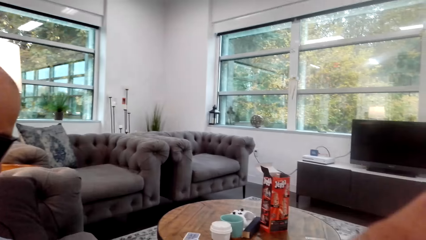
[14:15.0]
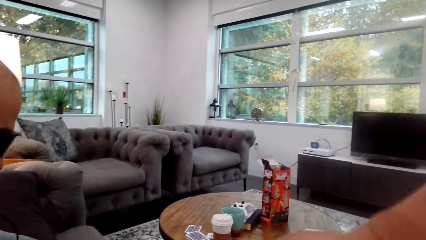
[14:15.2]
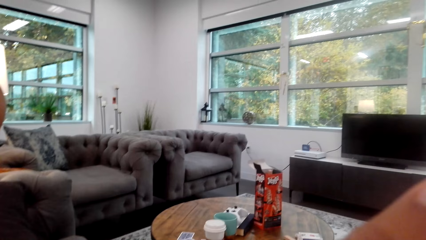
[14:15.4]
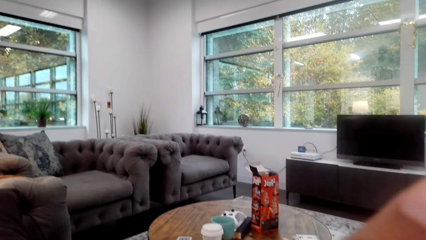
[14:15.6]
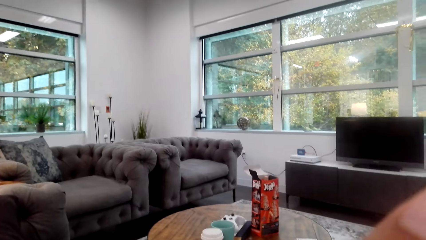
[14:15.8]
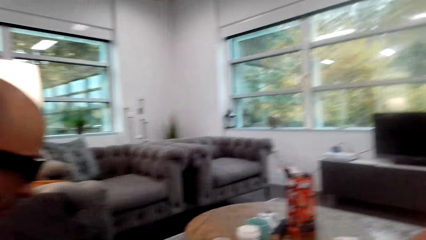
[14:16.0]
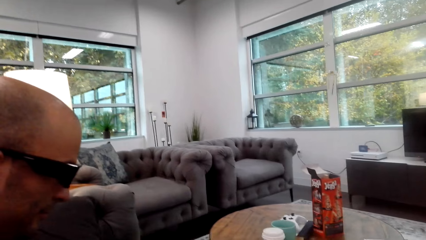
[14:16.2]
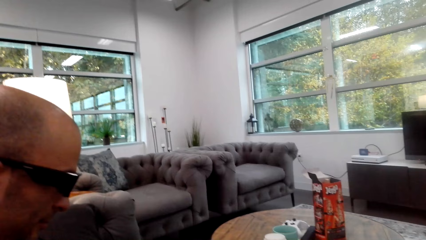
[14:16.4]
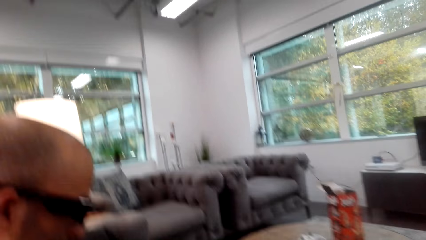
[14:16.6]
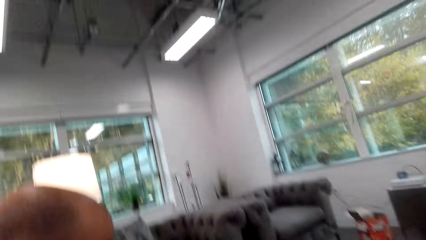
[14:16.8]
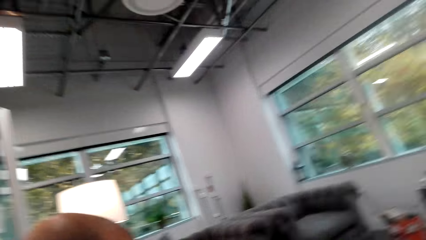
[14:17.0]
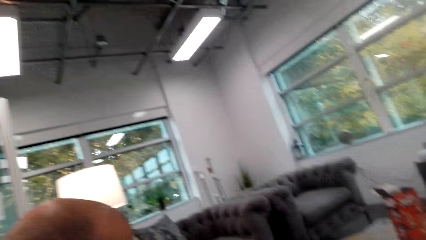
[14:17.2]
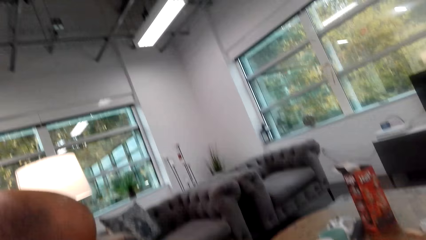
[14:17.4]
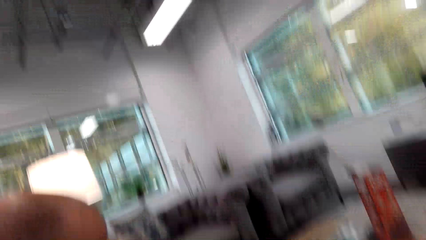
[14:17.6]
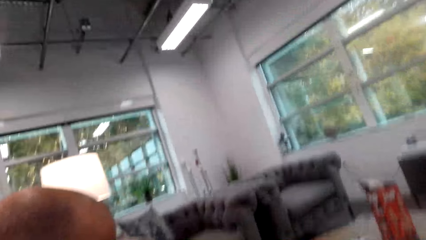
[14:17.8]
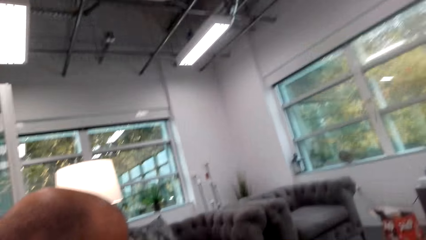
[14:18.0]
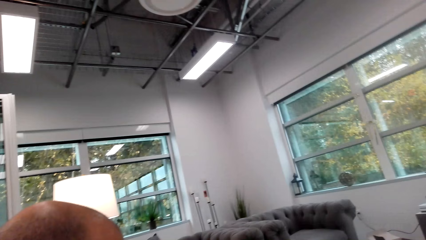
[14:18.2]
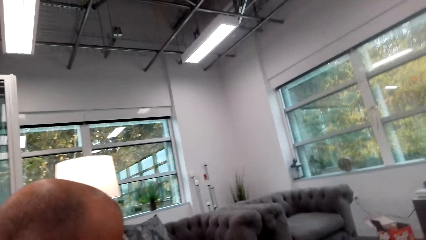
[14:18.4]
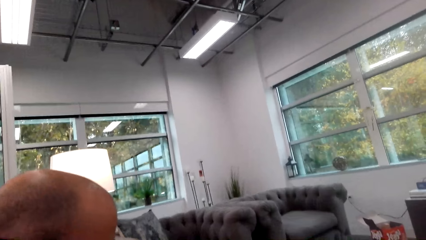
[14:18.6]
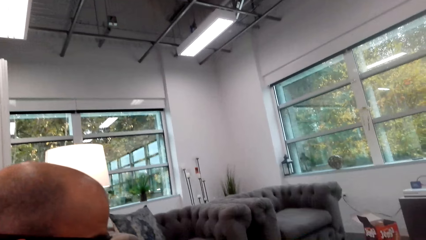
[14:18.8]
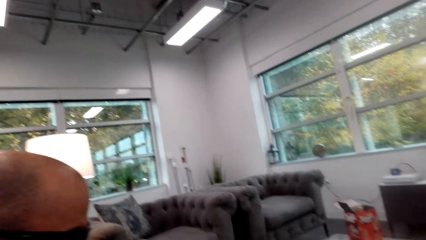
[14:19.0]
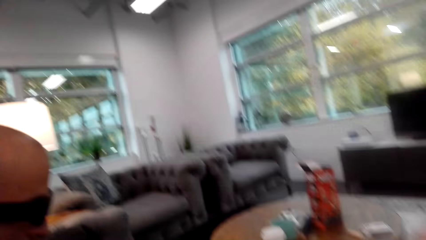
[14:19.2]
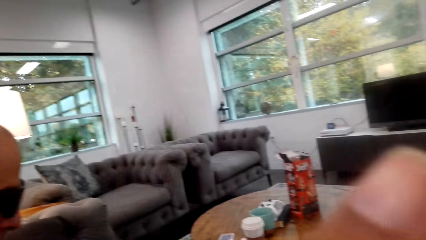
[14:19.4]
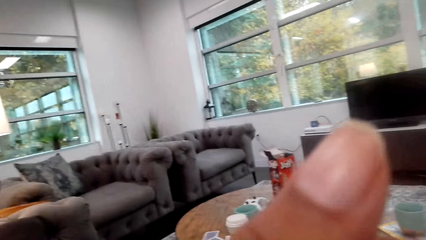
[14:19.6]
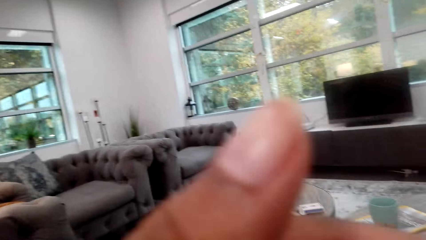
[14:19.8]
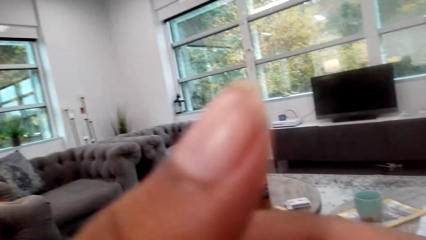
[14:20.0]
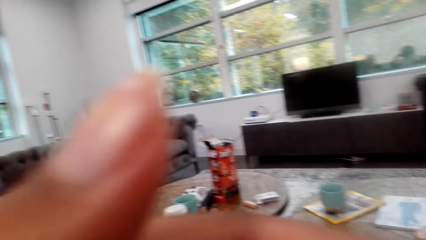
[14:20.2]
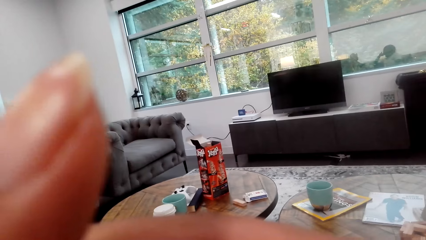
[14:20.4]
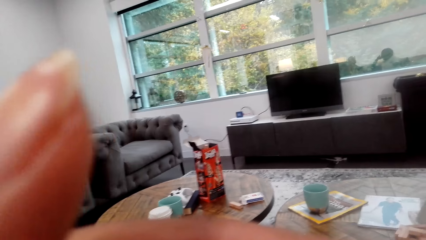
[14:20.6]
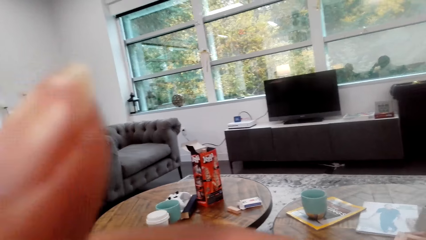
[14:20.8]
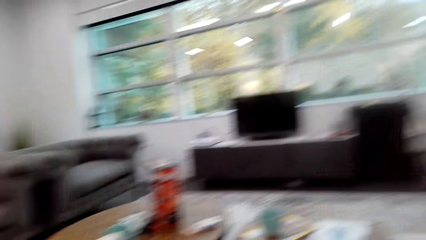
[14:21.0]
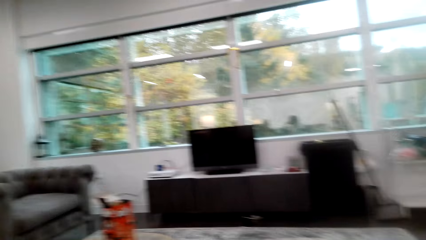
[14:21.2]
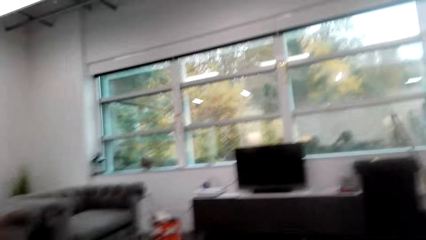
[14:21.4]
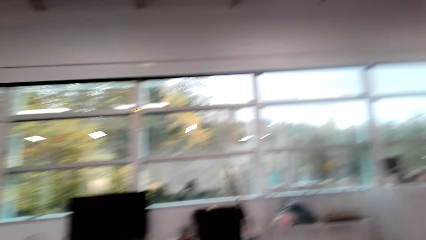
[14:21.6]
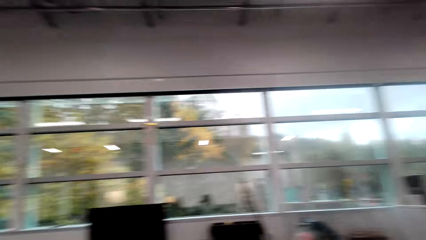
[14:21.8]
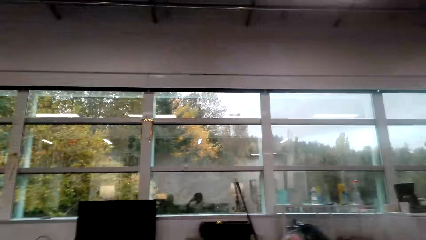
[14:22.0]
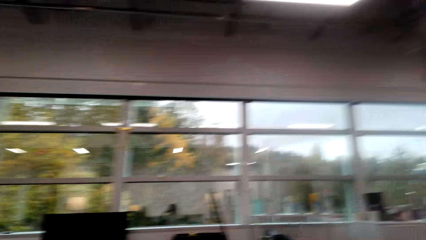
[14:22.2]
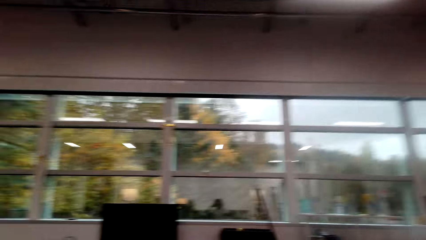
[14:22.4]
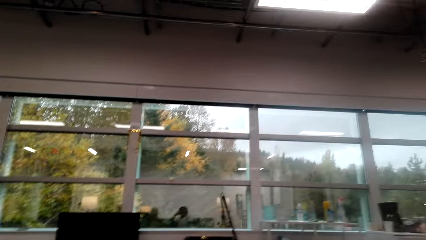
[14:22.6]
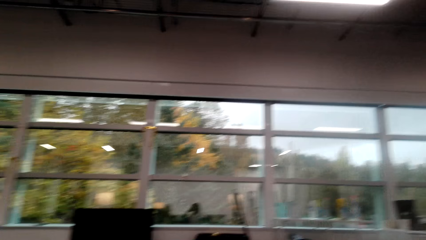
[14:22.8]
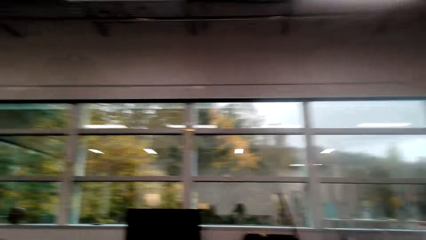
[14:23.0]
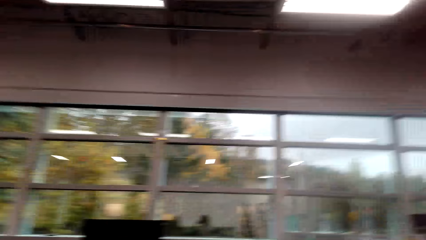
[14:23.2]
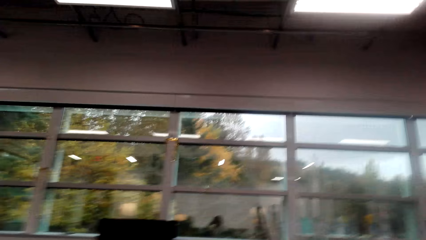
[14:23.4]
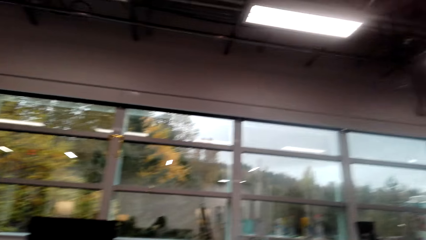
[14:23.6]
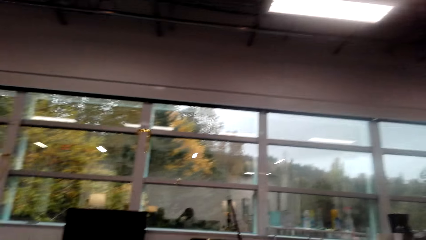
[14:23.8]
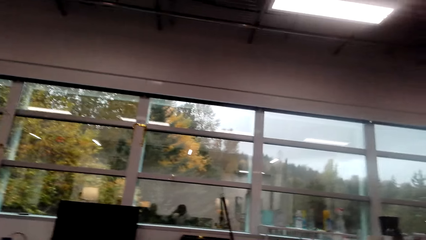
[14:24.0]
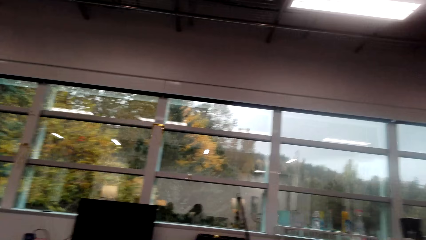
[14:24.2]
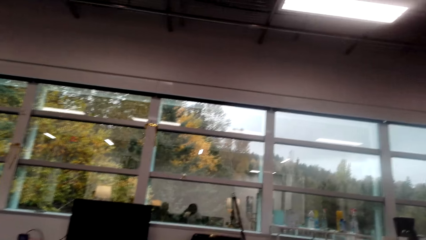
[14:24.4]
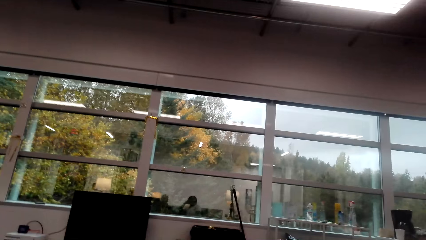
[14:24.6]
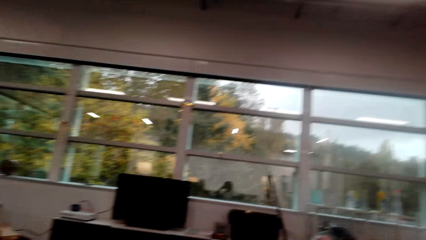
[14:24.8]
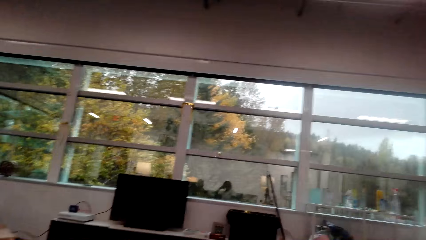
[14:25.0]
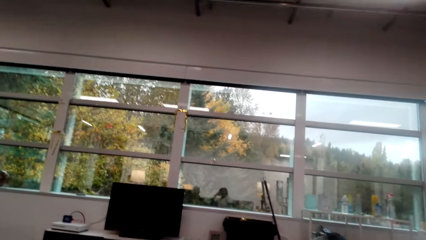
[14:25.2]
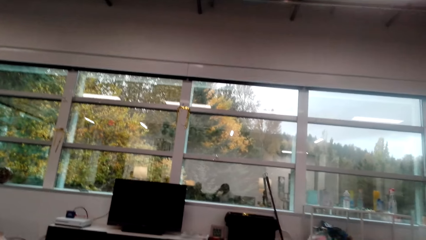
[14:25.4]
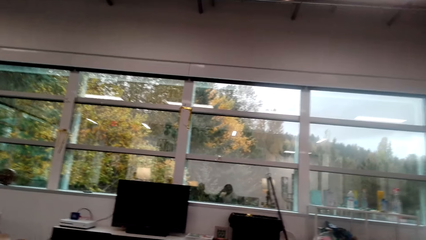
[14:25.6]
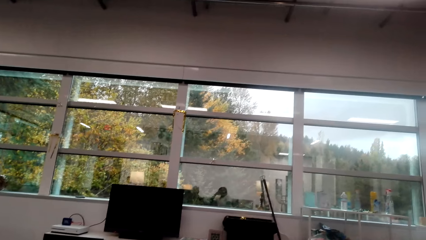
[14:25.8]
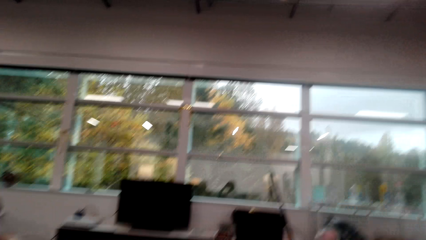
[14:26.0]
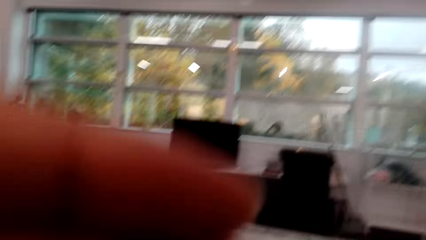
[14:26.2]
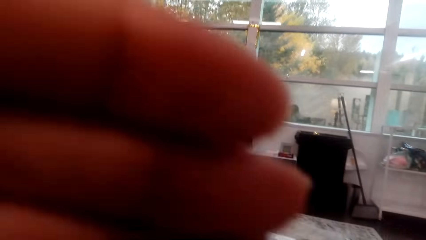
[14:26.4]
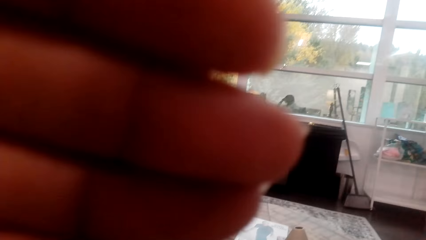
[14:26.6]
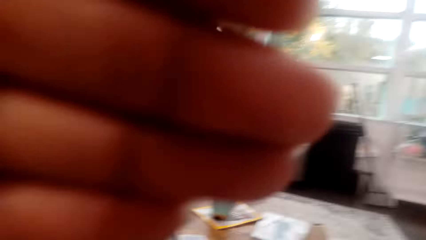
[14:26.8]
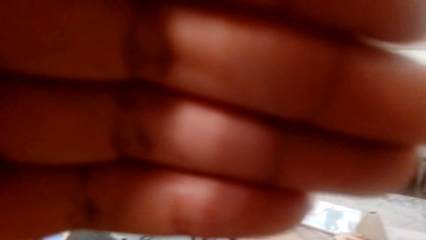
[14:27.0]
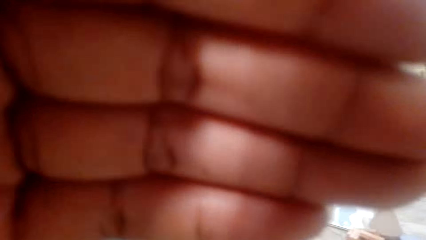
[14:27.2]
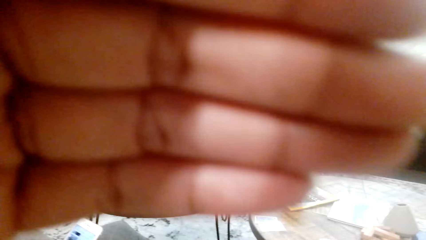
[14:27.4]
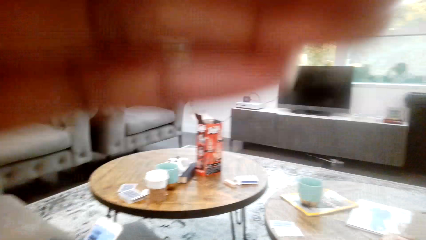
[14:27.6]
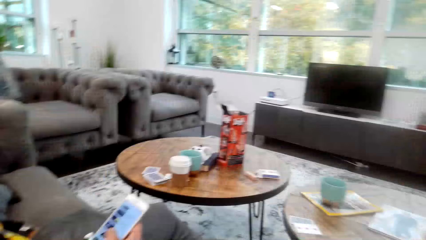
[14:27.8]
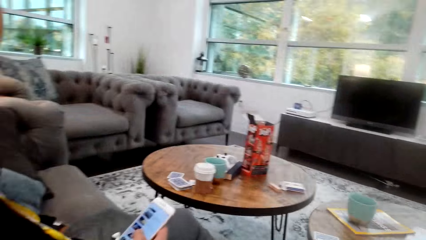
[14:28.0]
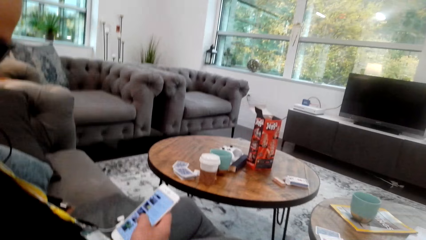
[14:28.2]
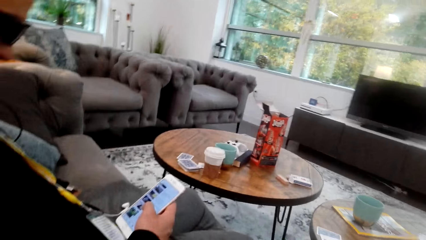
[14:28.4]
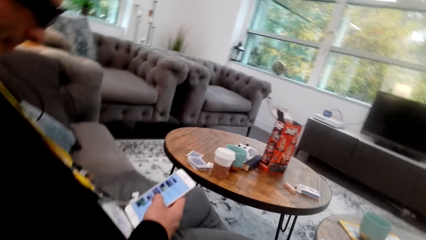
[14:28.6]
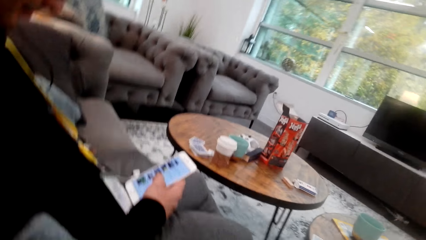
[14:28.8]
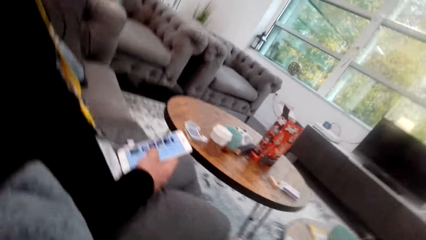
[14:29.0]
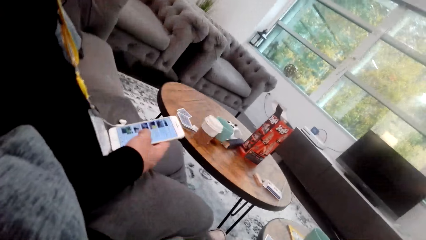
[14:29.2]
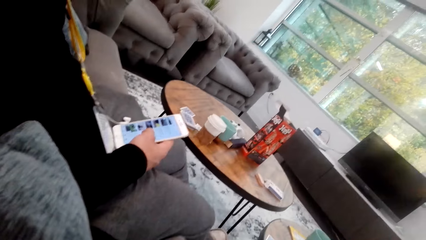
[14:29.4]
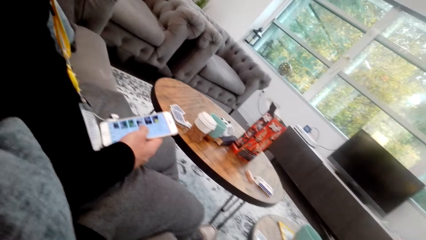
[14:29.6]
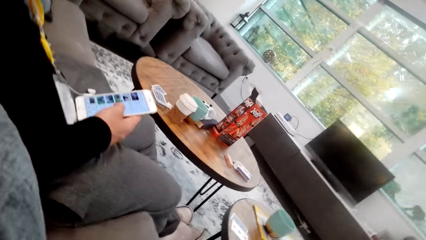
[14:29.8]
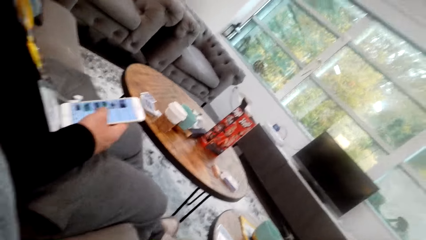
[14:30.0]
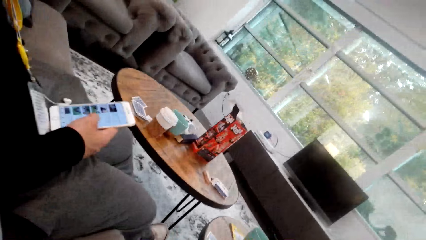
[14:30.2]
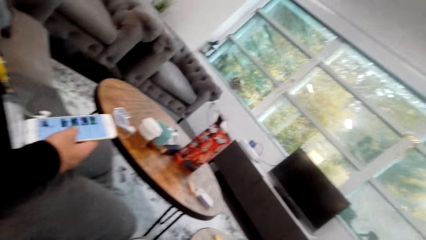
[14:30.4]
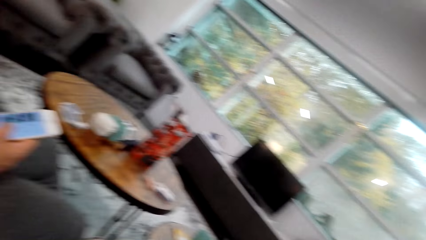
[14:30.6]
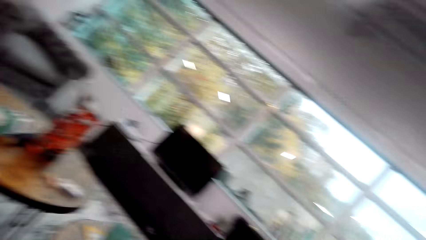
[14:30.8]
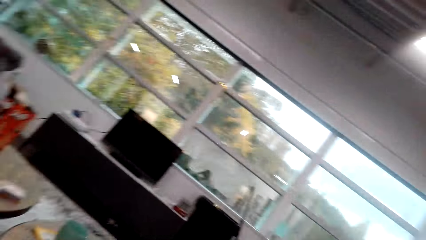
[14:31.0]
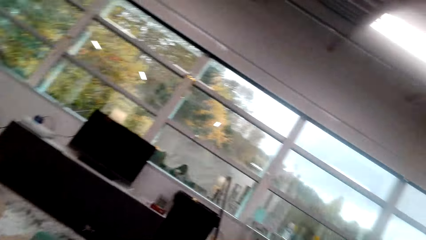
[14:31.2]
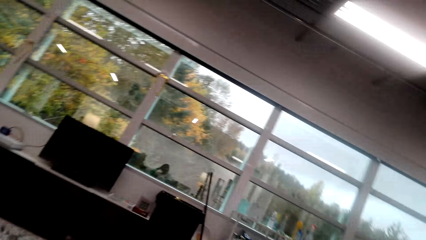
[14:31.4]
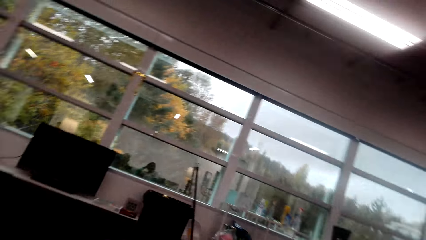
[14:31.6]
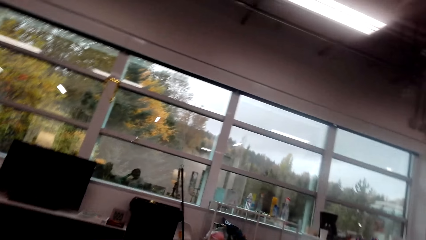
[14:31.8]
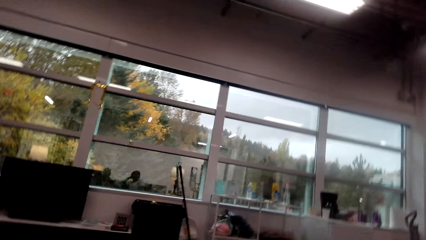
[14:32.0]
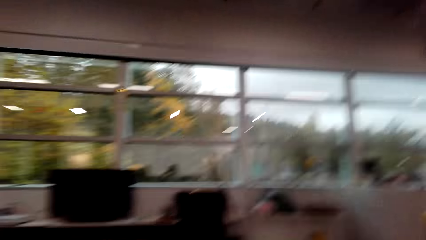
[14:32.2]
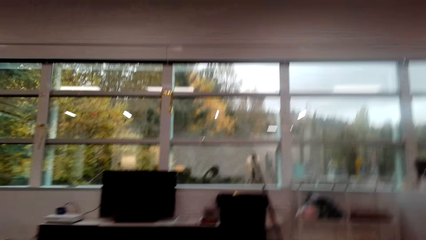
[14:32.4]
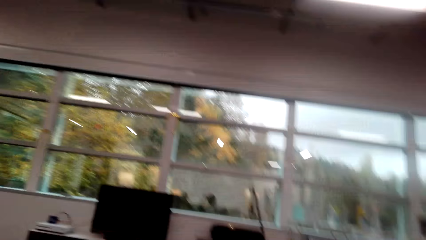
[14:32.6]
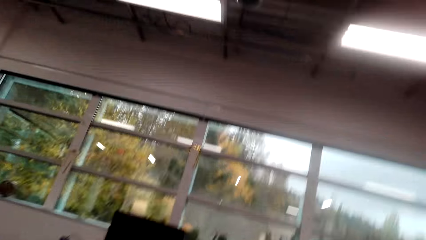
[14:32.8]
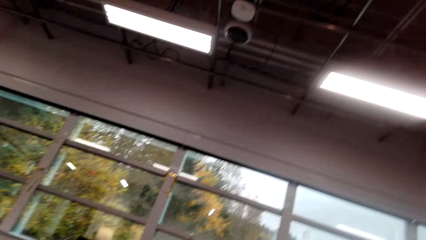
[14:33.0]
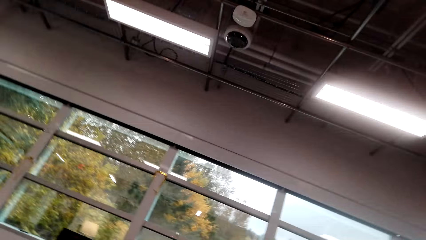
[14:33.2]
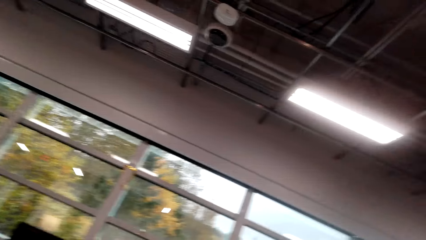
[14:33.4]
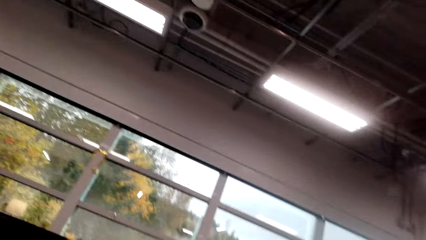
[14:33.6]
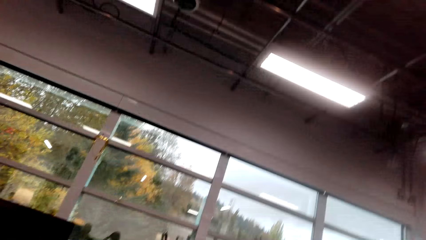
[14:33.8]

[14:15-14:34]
A man stares at the phone. The camera wearer looks around.
